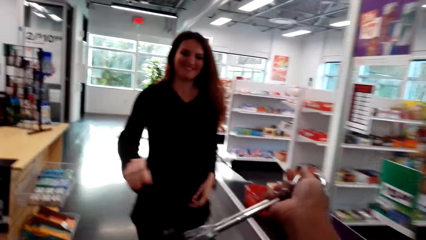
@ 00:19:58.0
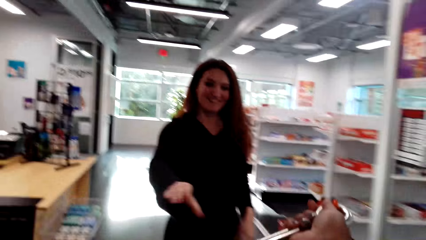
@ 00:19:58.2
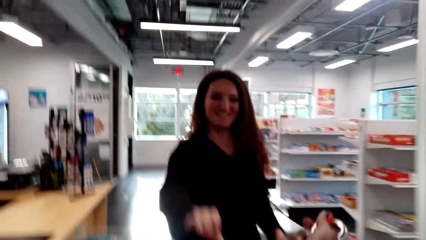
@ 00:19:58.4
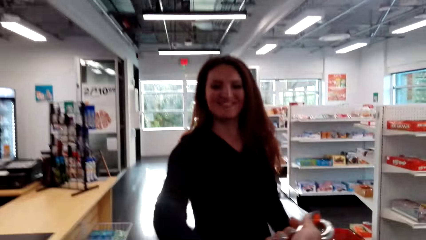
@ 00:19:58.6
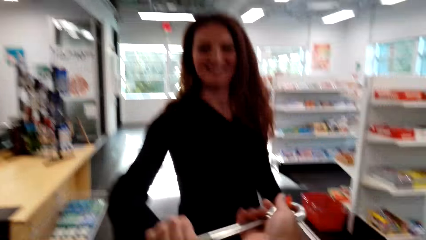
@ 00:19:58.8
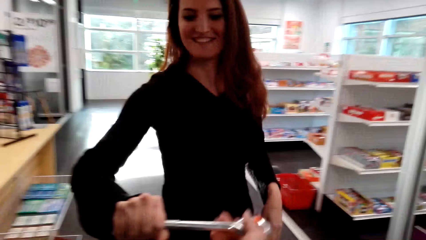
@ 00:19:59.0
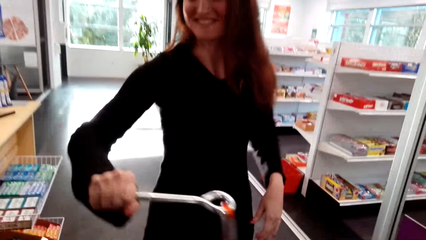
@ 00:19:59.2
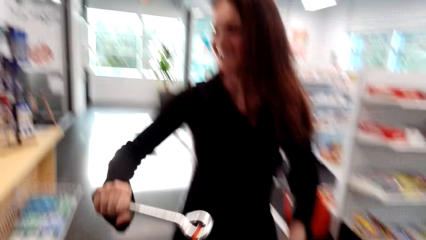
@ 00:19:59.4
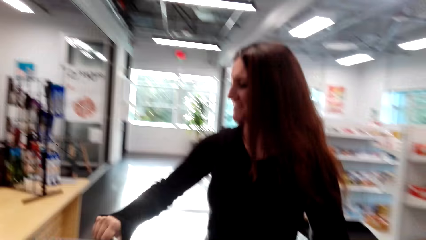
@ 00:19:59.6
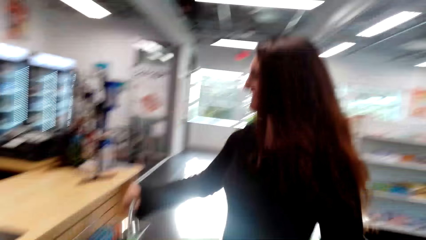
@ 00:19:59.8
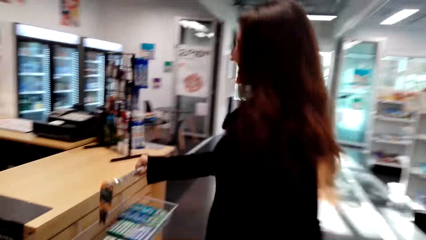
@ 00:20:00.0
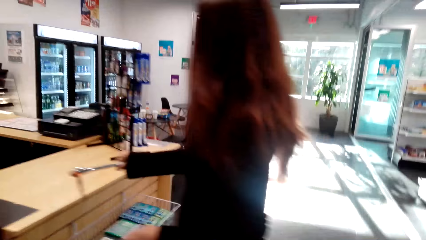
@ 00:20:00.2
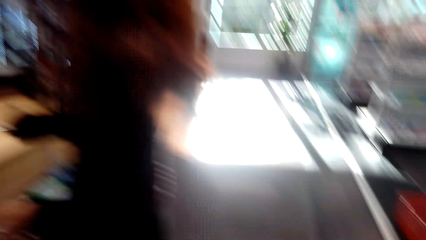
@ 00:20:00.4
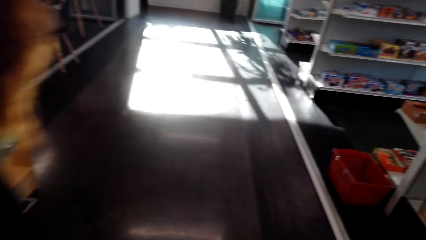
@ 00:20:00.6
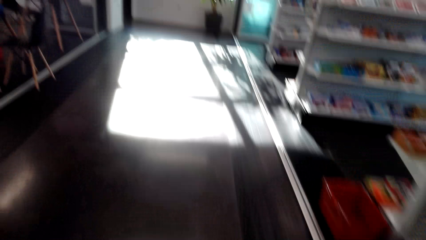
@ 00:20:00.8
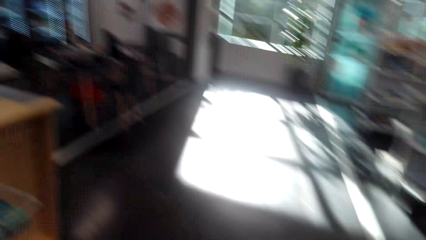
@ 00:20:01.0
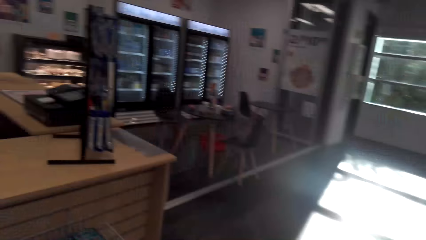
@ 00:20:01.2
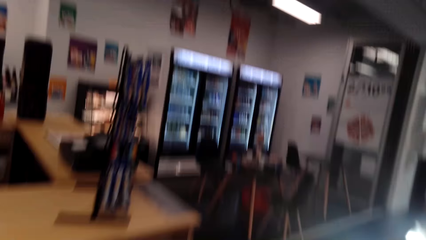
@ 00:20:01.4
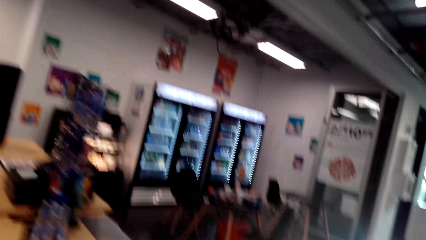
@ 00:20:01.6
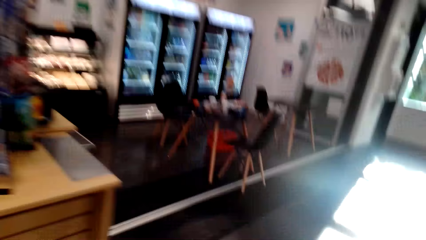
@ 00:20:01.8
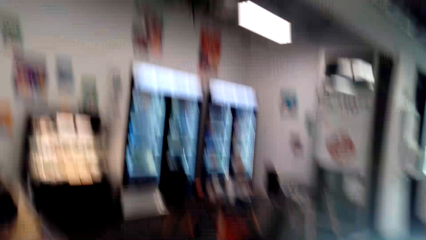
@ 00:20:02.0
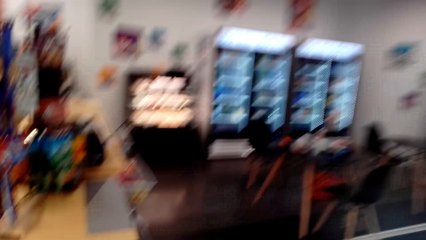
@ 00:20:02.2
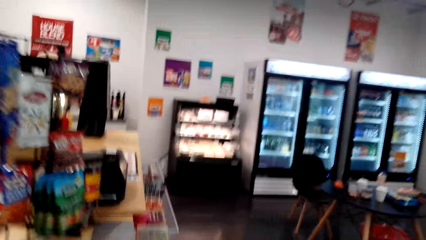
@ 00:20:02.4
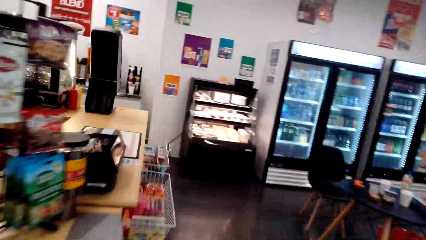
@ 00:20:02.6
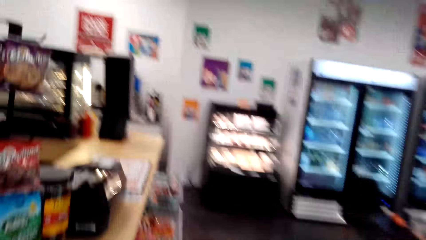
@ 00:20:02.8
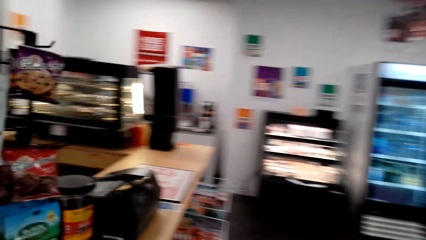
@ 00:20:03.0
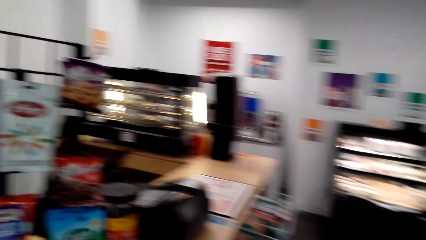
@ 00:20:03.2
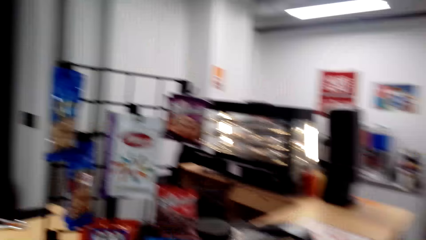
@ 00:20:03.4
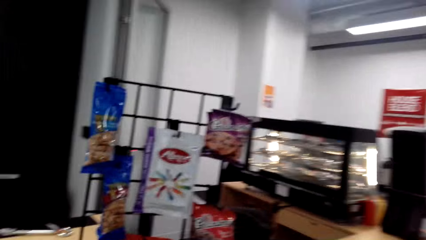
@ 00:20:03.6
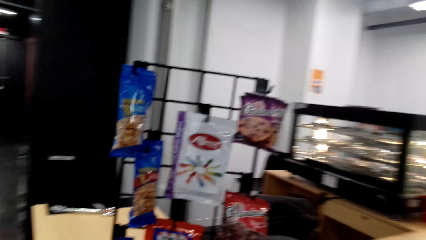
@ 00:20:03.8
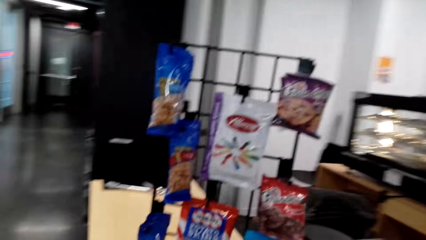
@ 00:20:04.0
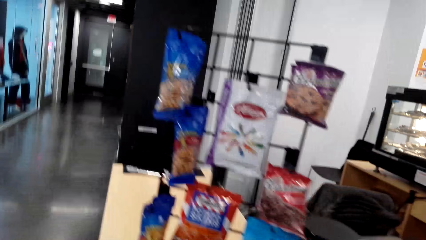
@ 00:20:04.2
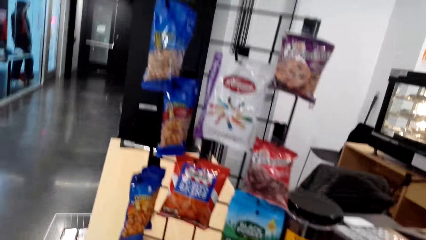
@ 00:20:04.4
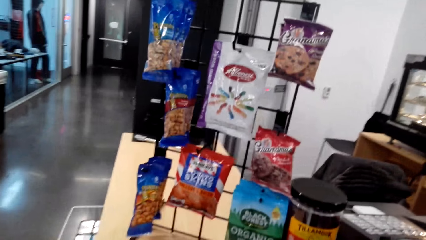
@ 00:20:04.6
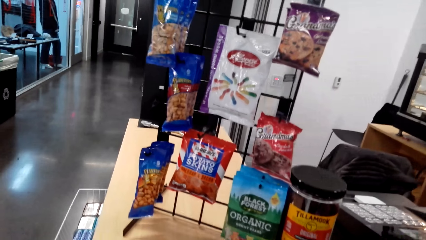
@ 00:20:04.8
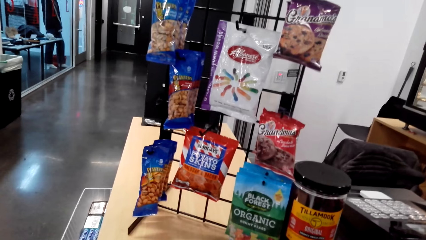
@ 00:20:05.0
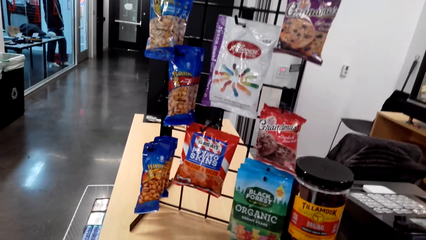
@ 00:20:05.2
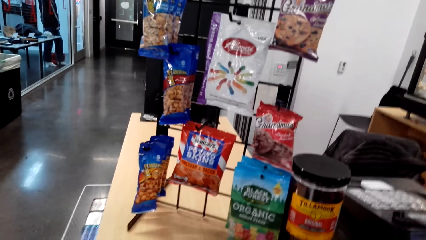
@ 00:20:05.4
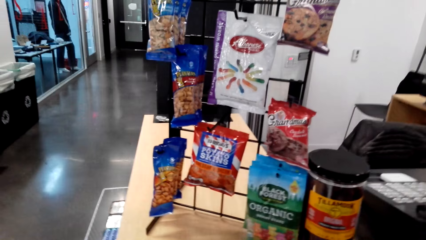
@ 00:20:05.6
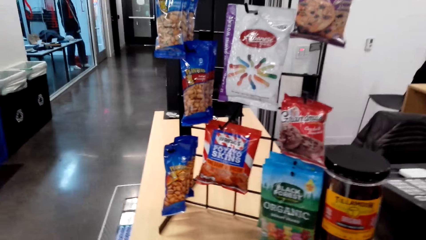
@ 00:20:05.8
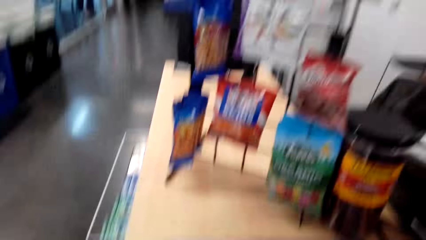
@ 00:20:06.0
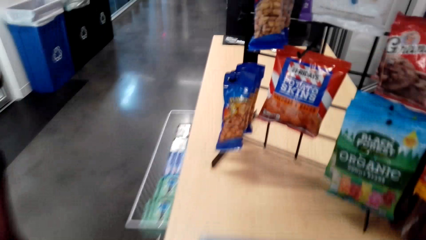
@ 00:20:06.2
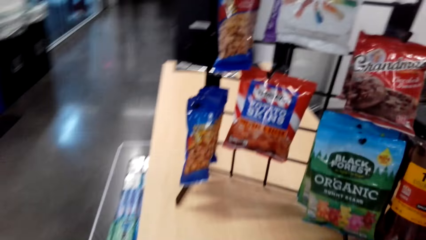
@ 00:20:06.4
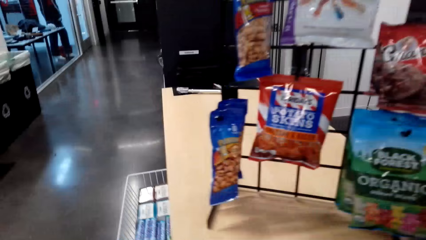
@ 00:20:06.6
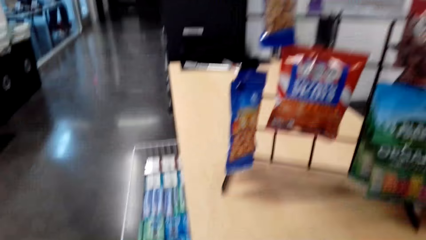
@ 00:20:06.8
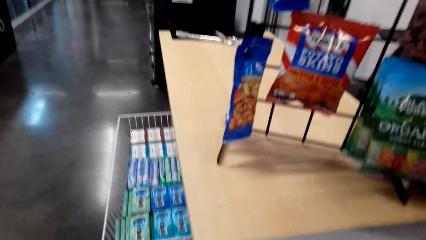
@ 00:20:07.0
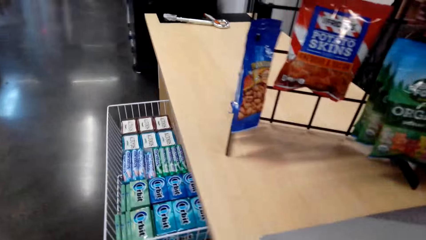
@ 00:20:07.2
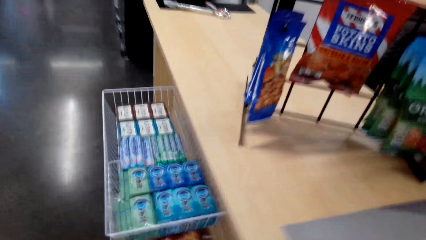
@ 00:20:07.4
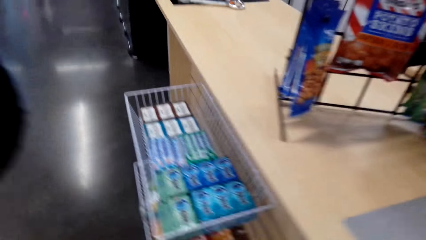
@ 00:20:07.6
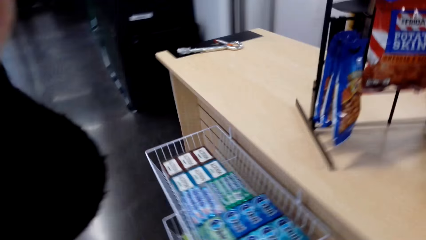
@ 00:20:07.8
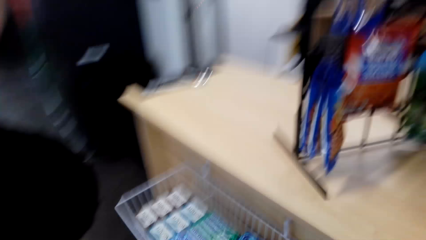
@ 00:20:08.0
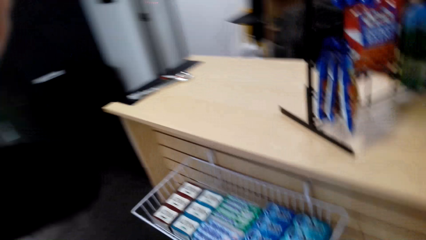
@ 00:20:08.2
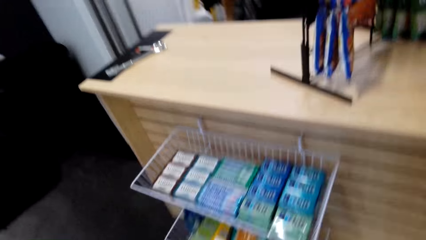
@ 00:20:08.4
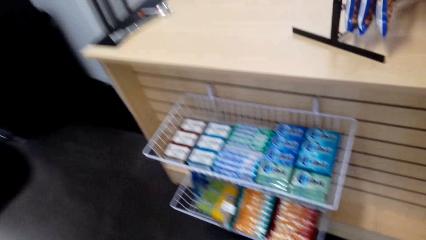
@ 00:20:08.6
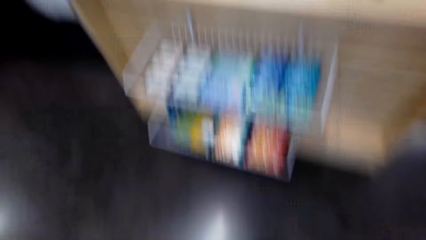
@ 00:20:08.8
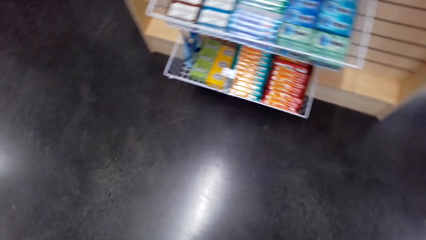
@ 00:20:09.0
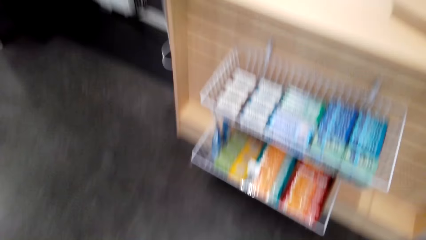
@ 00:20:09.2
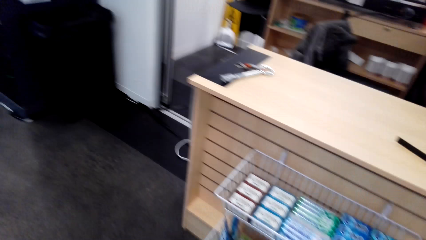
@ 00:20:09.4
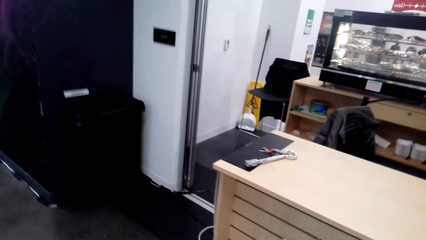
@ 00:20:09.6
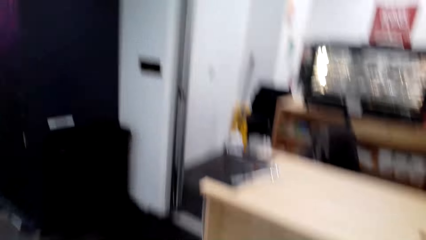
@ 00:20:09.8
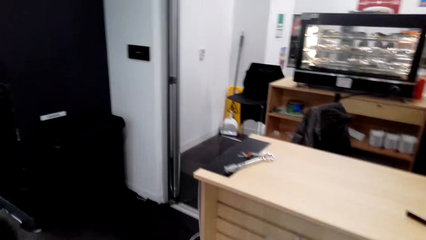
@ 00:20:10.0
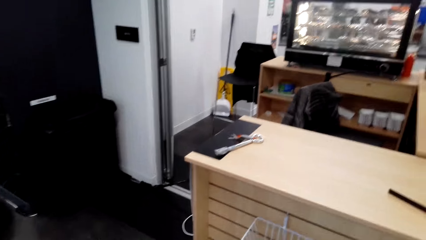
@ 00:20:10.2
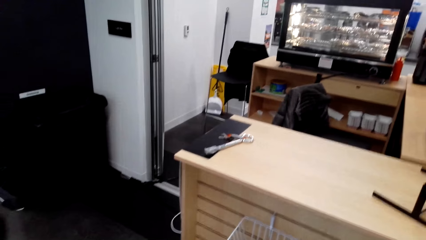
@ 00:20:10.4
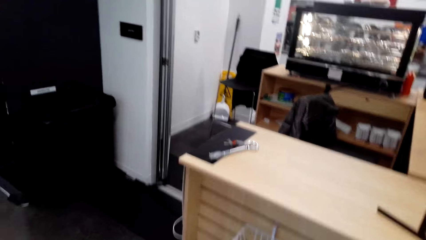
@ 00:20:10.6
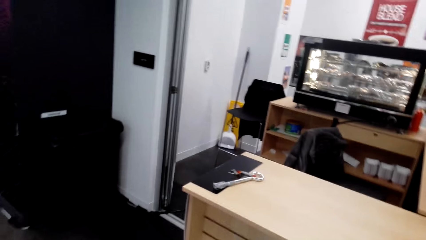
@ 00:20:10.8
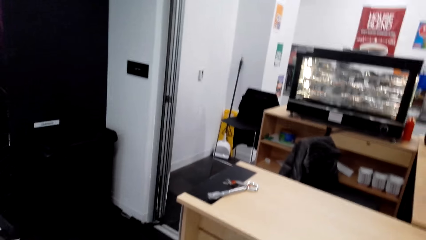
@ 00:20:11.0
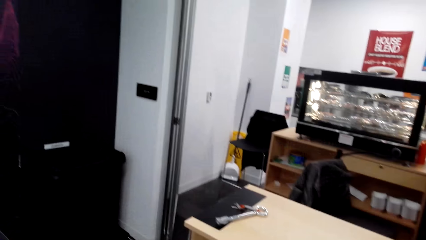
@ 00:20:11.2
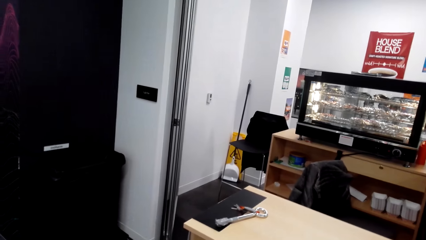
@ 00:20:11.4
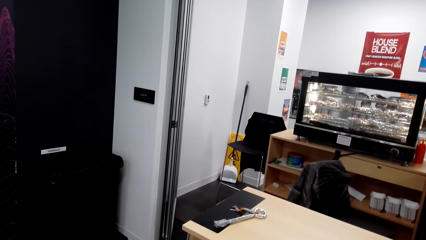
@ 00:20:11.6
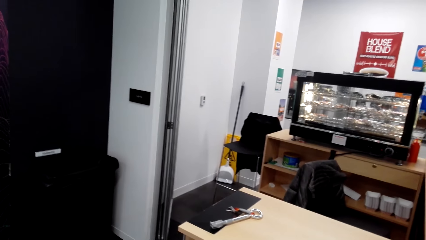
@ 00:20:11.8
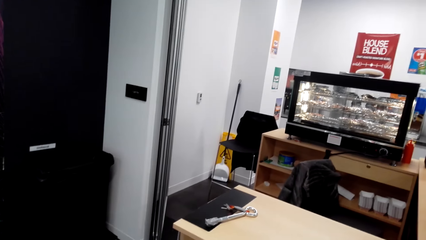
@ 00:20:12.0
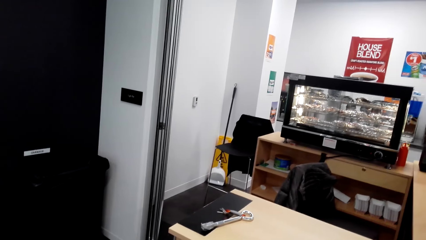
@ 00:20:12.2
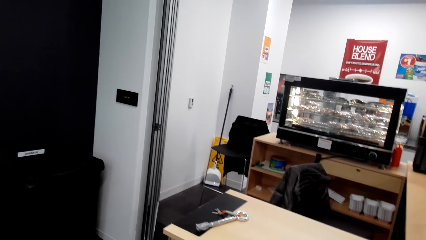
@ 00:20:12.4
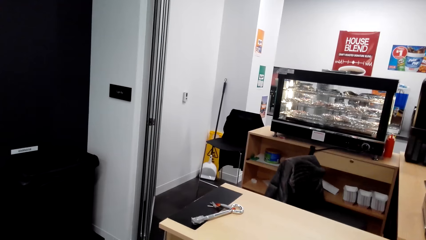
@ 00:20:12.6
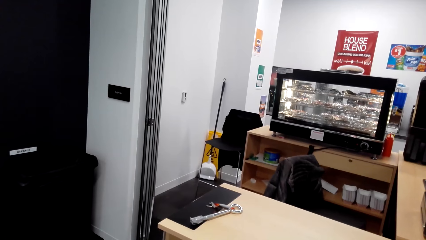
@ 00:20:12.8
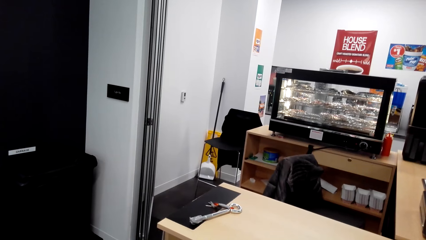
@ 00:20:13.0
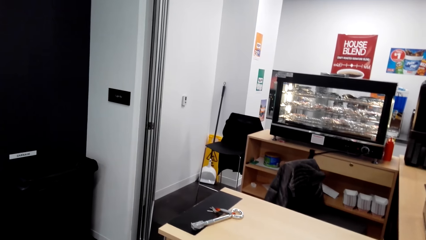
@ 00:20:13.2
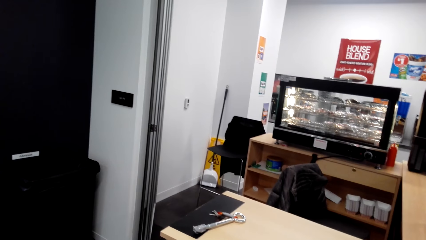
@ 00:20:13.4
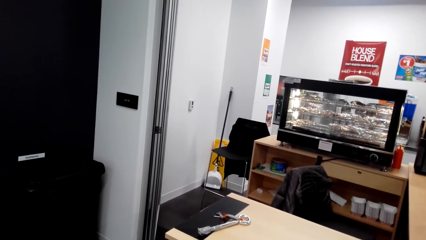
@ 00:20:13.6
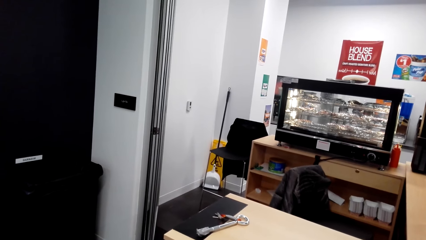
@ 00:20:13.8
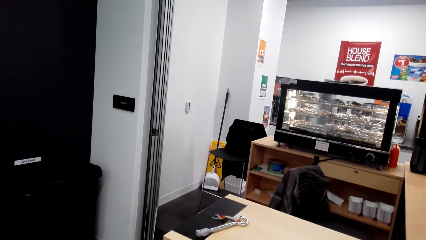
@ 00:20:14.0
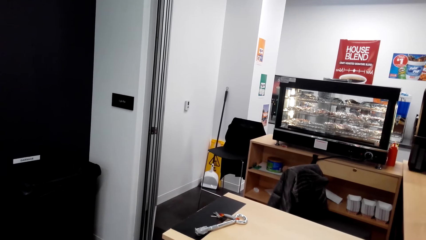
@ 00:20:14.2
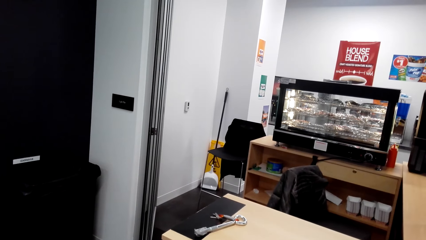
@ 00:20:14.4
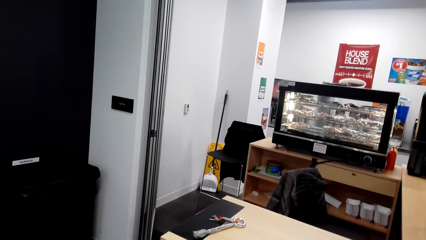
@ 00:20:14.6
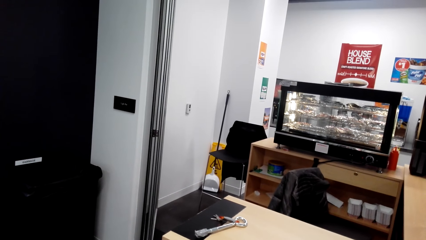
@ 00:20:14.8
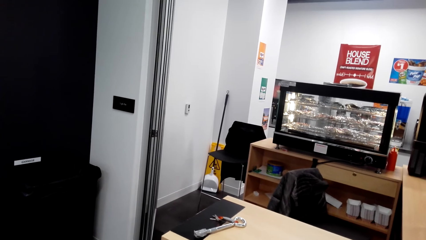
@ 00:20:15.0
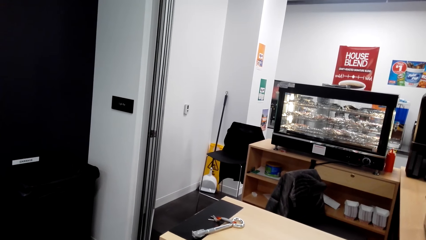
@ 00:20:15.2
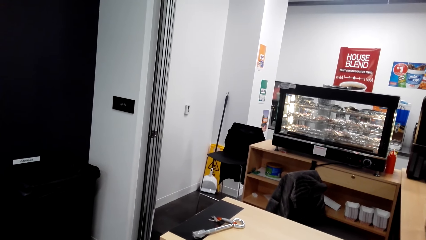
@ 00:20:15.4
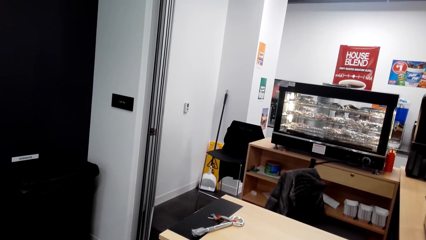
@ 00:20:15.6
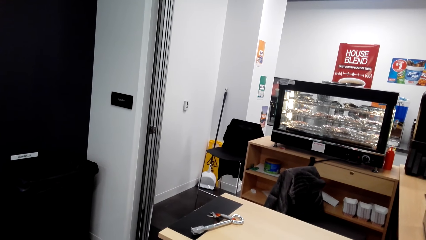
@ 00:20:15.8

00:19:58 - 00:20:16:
The camera wearer converses with a woman. The woman picks the keys. The camera wearer gives the keys to the woman. They walk around the counter and converse with the woman. They laugh and look around. They pull mucus and walk slowly.
